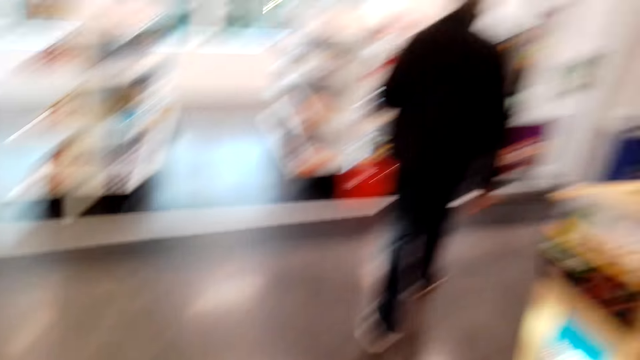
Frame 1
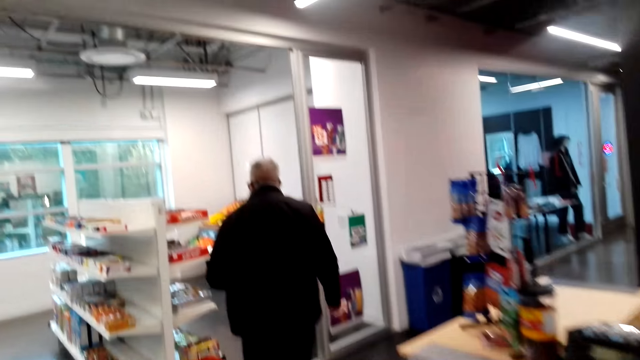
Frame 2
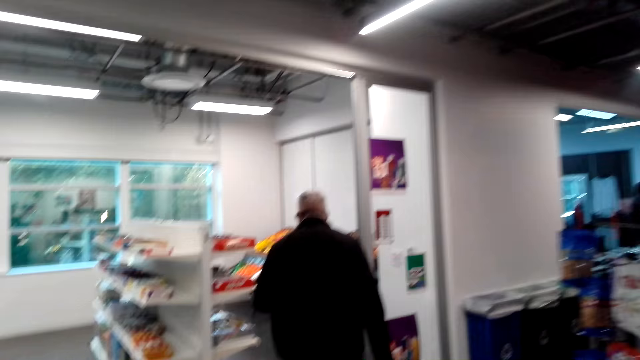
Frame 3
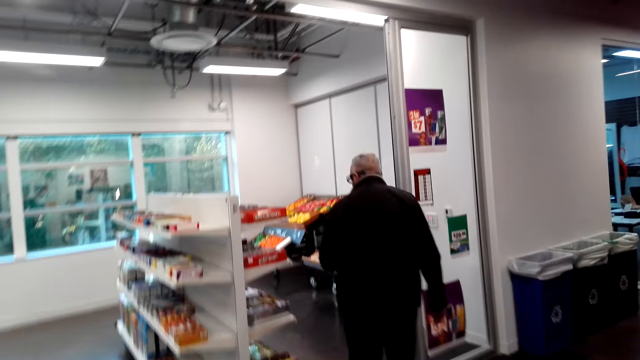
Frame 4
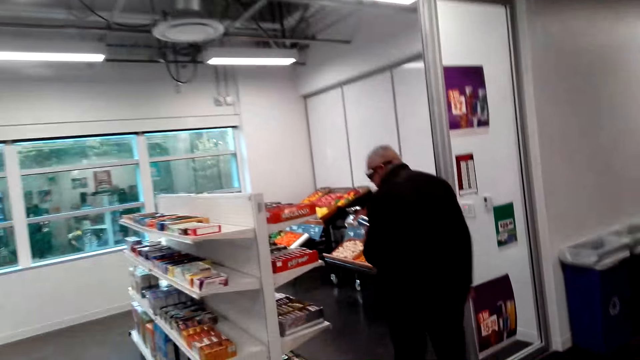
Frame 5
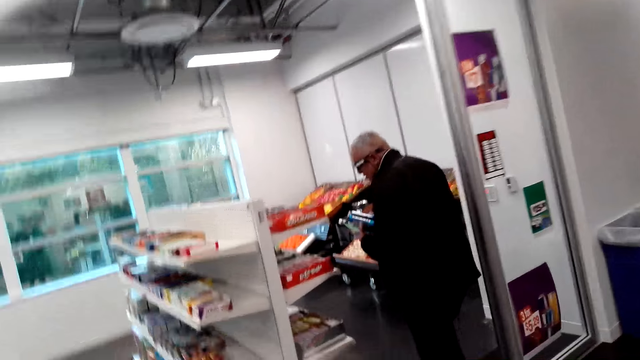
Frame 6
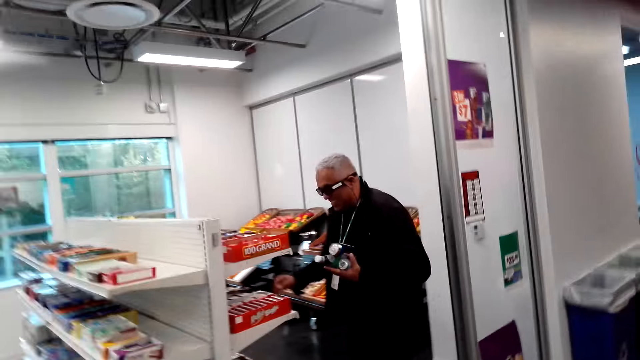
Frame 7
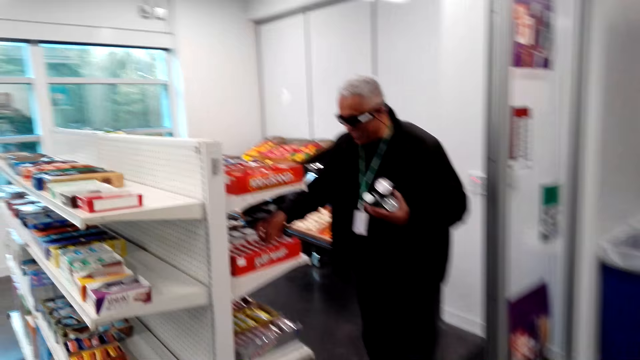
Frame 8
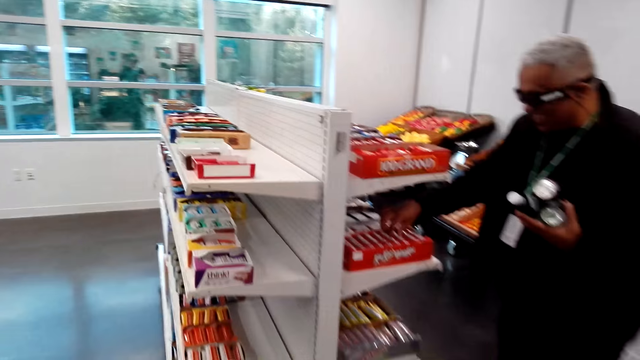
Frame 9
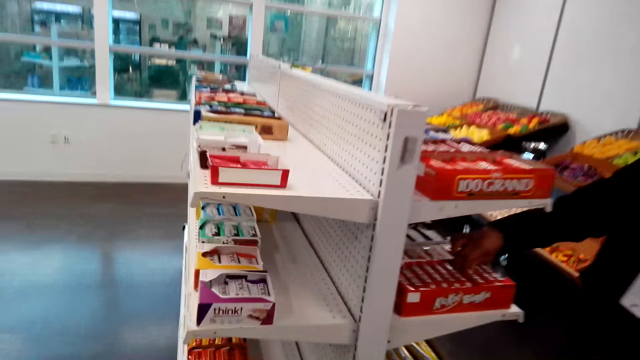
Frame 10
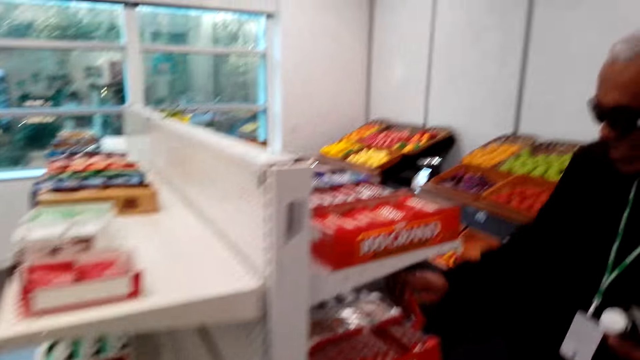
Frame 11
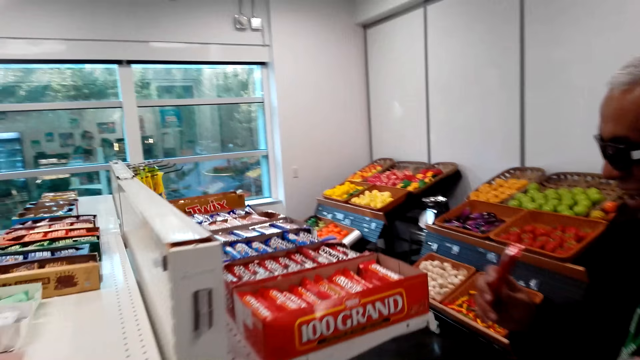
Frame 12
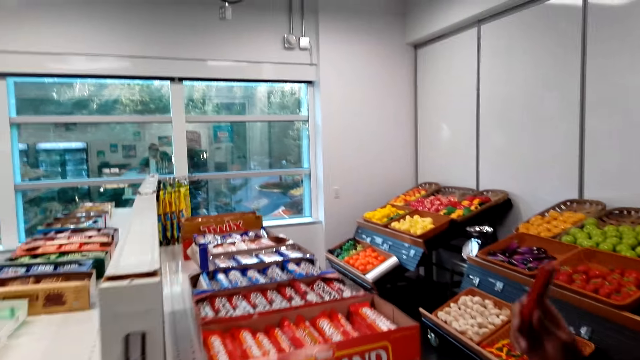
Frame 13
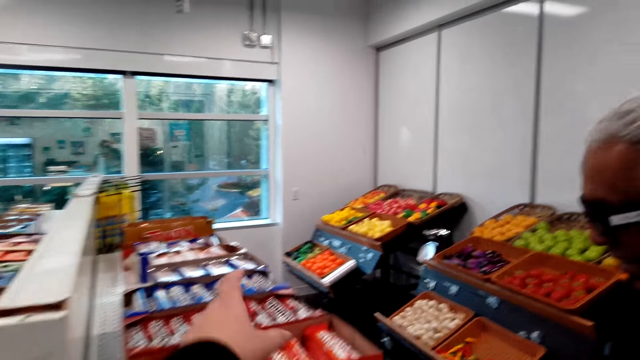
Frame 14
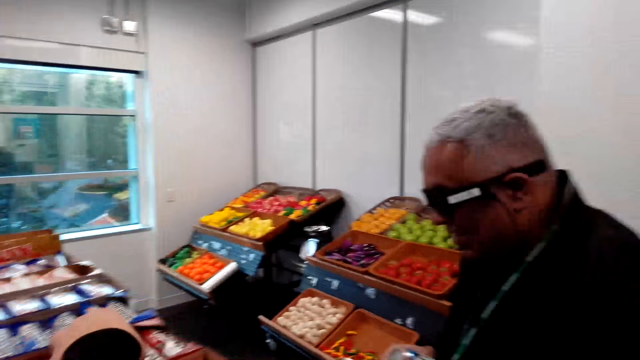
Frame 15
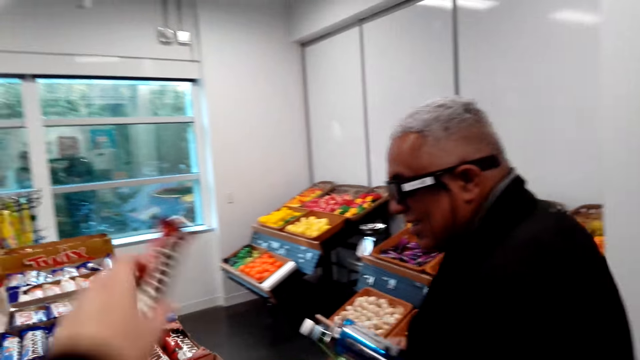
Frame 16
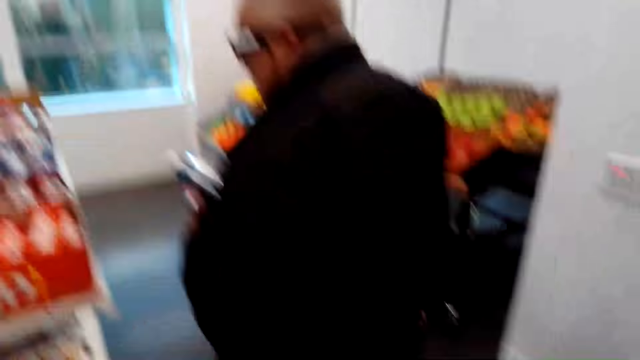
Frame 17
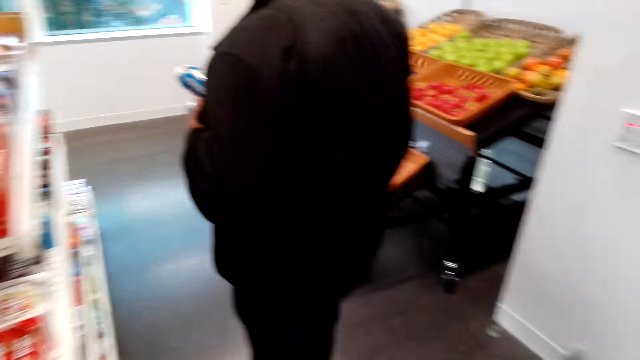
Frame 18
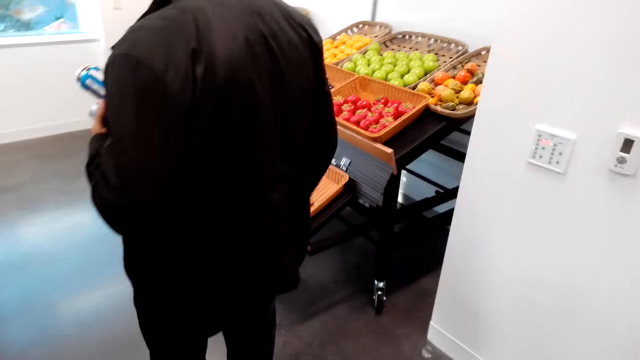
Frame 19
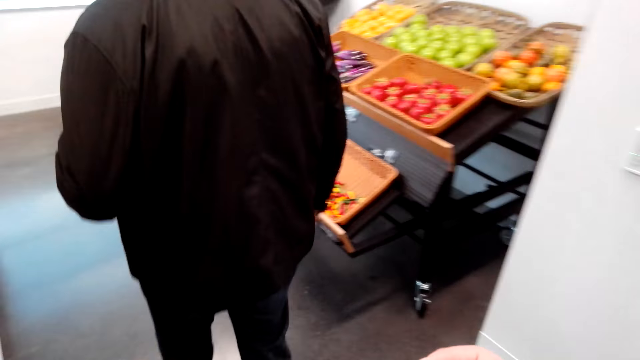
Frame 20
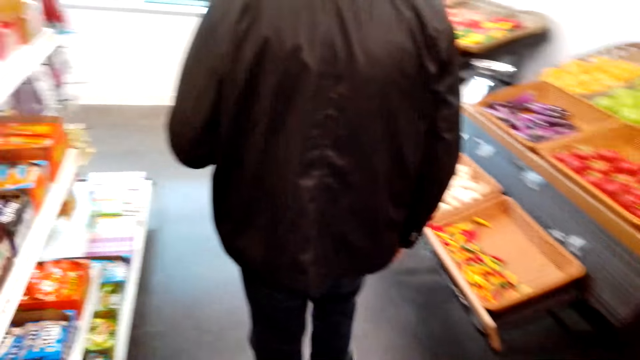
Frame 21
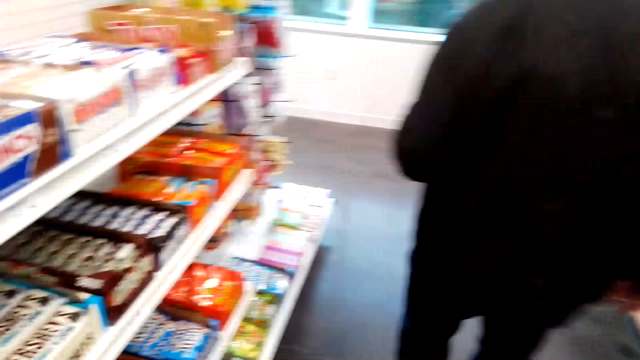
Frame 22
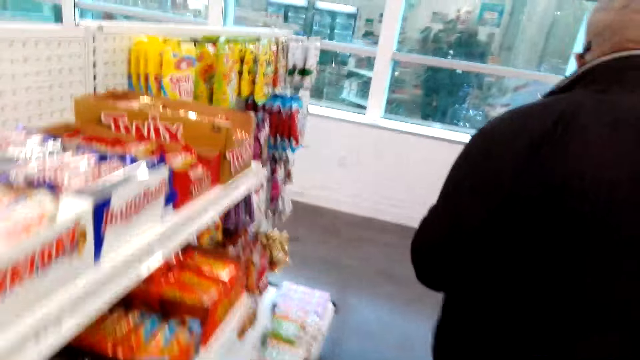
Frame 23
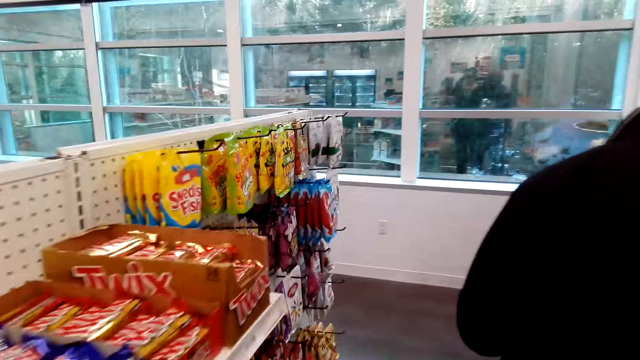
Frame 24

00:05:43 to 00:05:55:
The camera wearer walks around the store. A man picks a sachet on a shelf. The camera wearer picks a sachet on the shelf, converses with the man, and walks around the store. The man walks around the store.

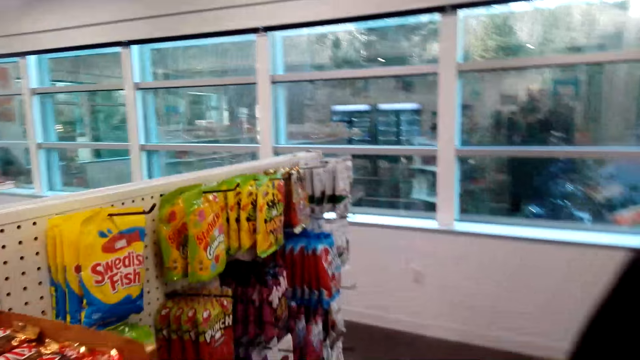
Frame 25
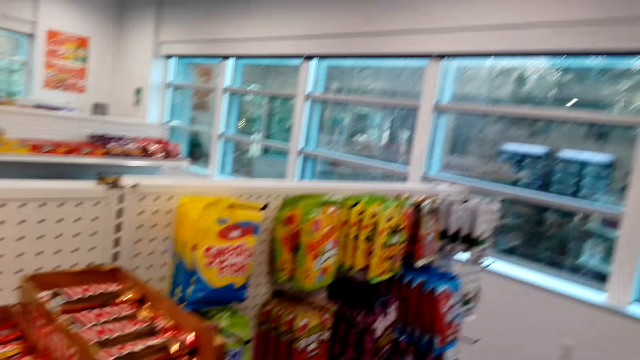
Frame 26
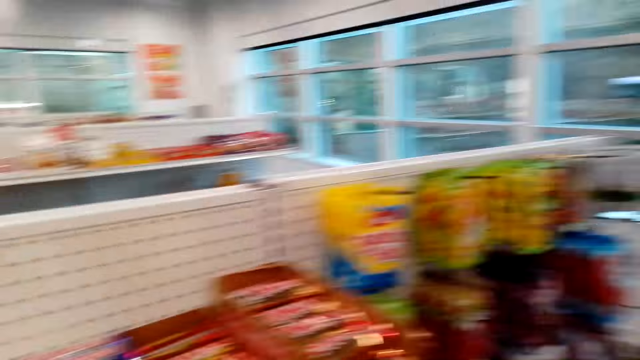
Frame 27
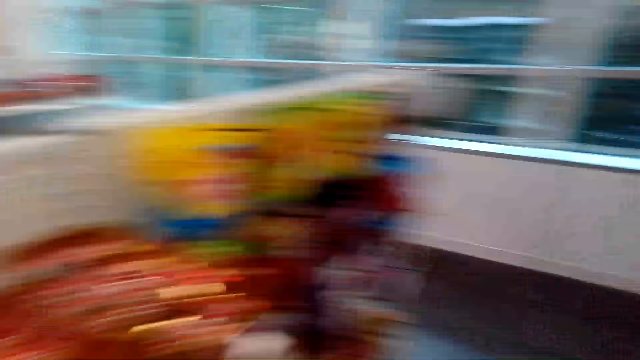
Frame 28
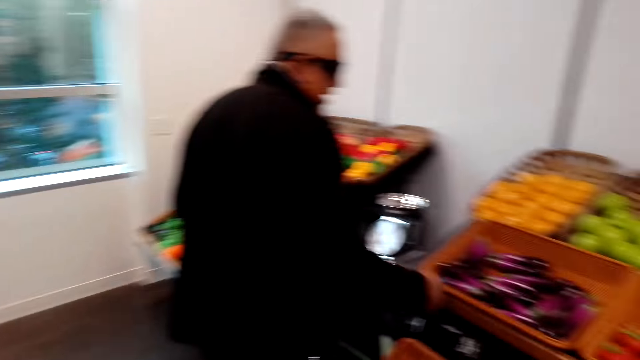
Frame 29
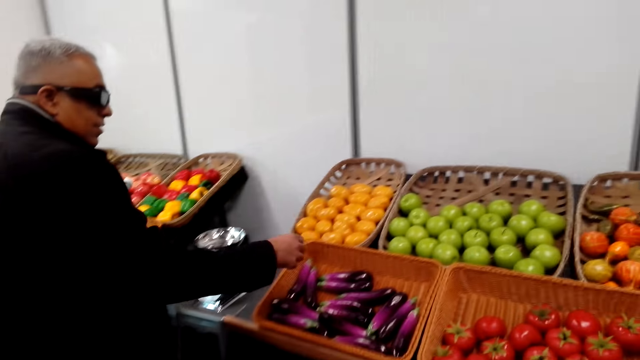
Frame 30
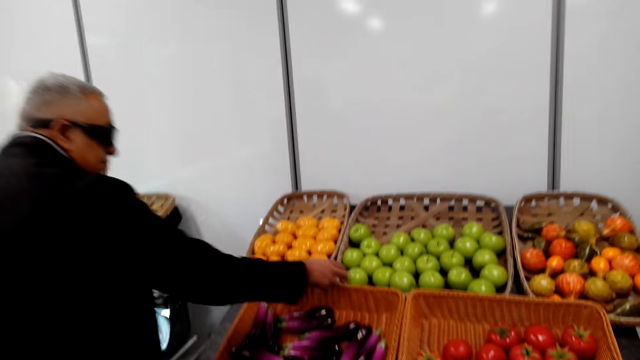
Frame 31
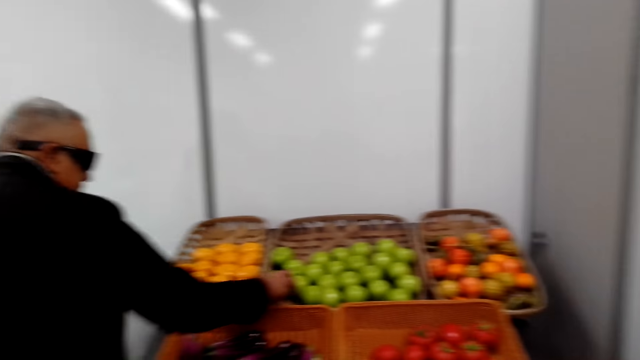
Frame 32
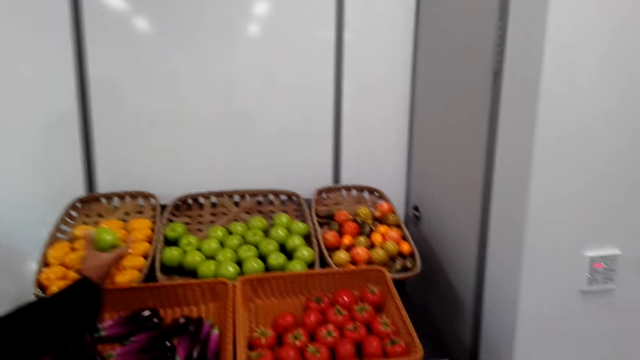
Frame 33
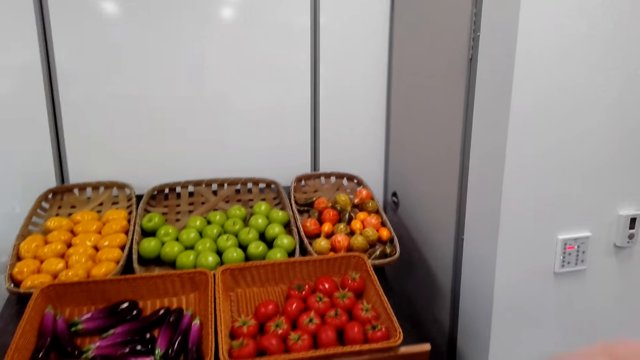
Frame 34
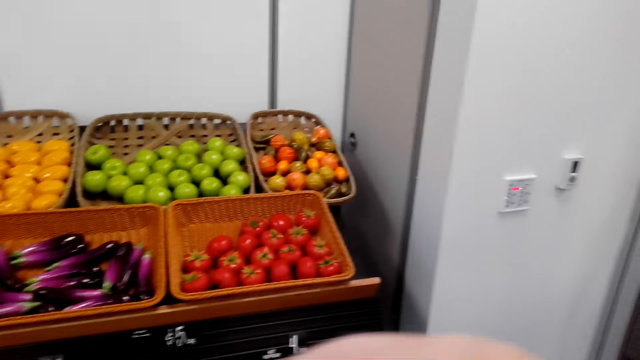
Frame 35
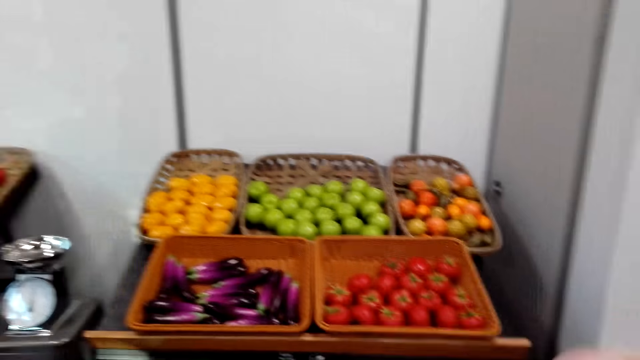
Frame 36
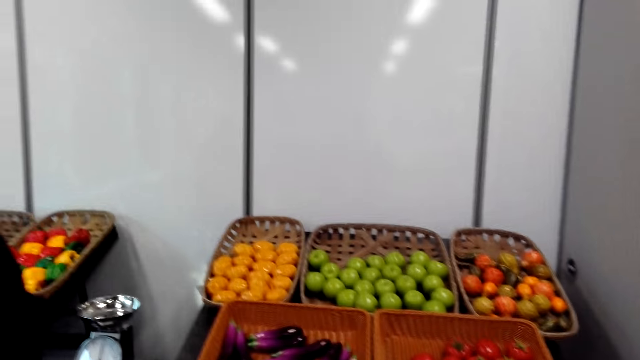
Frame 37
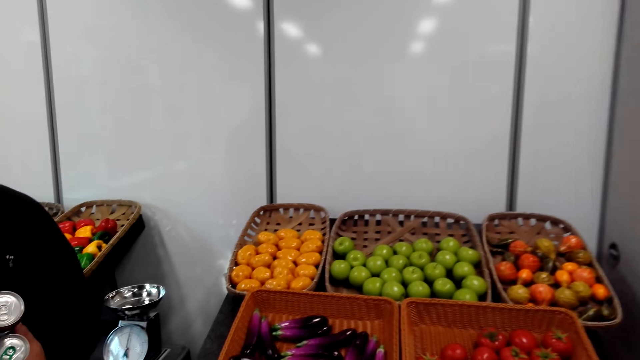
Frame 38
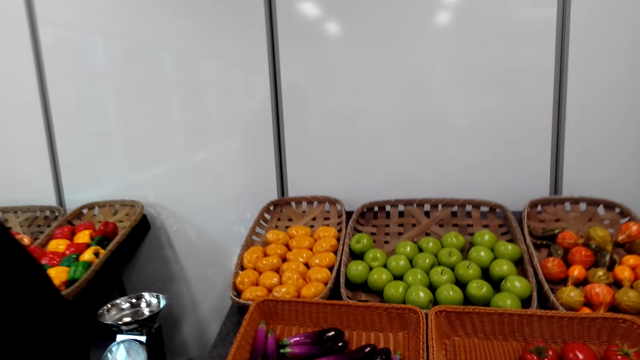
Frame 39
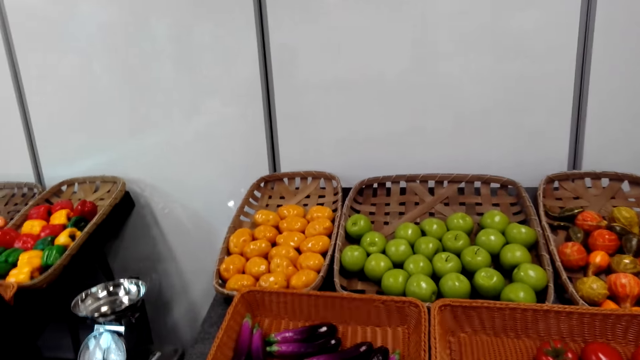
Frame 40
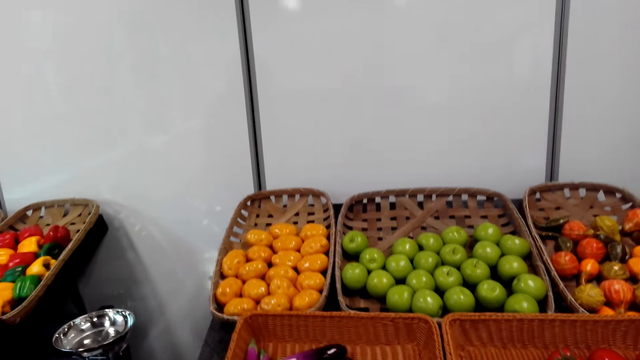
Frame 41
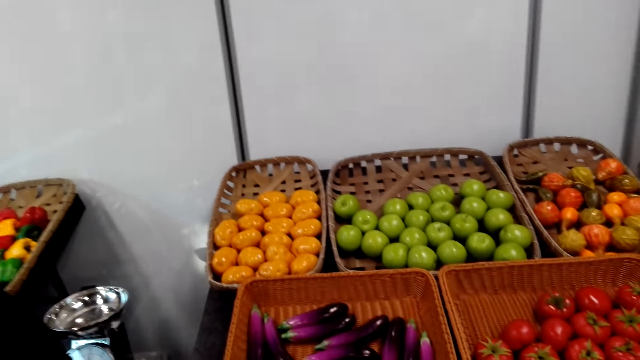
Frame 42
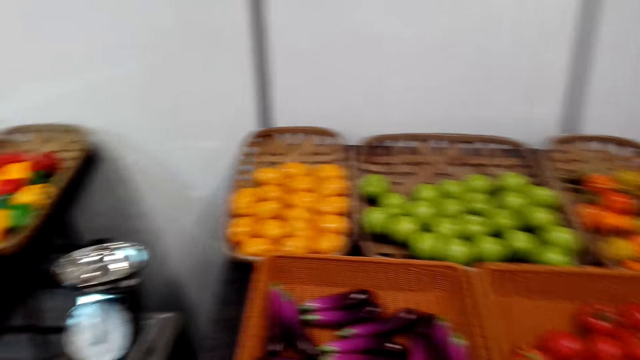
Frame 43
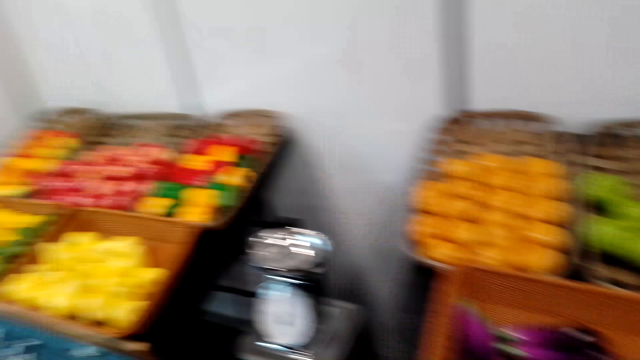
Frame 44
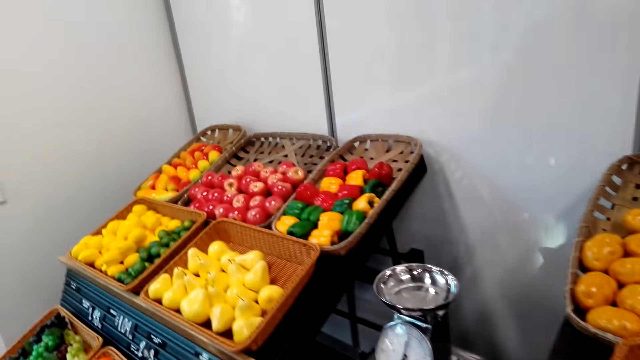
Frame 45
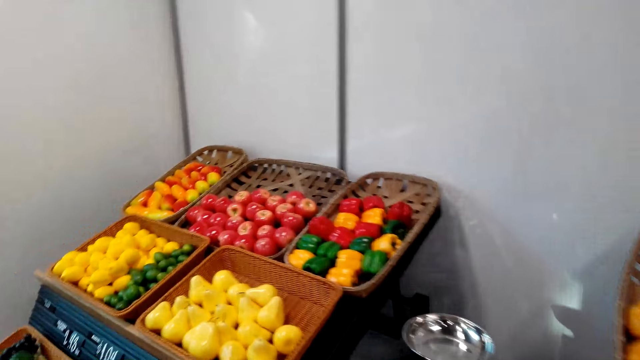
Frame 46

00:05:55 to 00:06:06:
A man picks an apple on a display. The man walks in a room.
